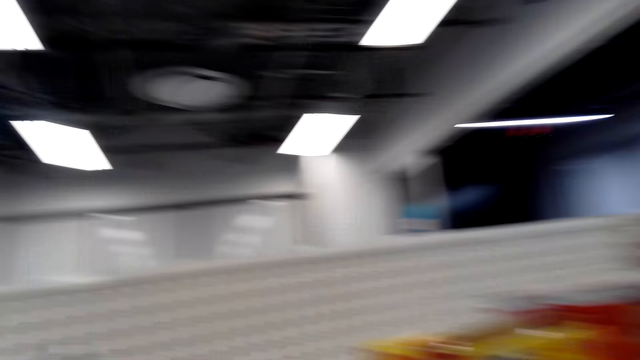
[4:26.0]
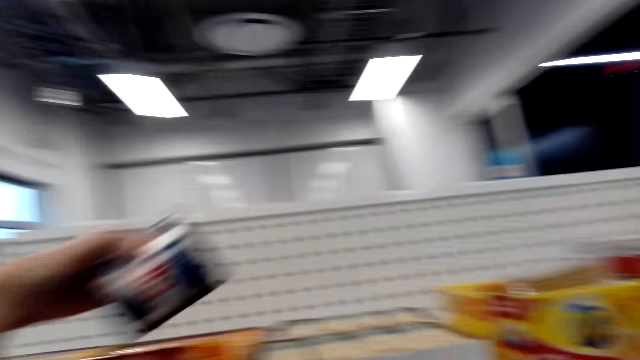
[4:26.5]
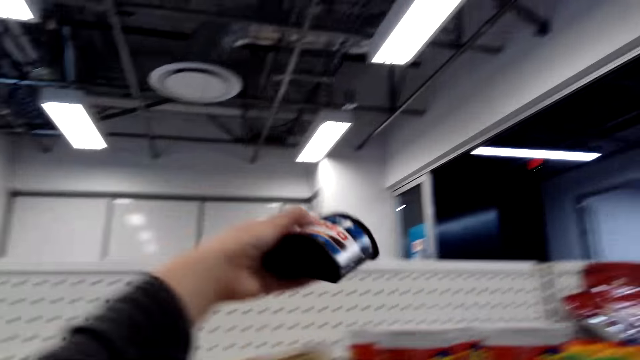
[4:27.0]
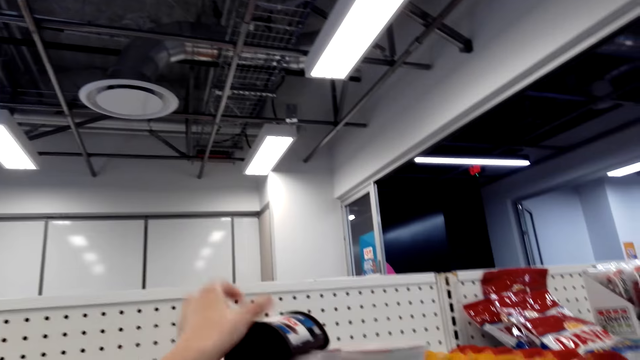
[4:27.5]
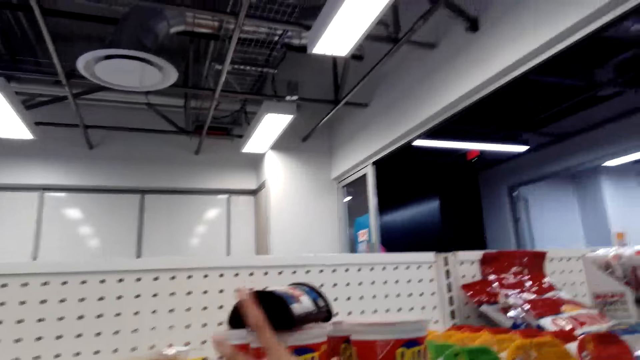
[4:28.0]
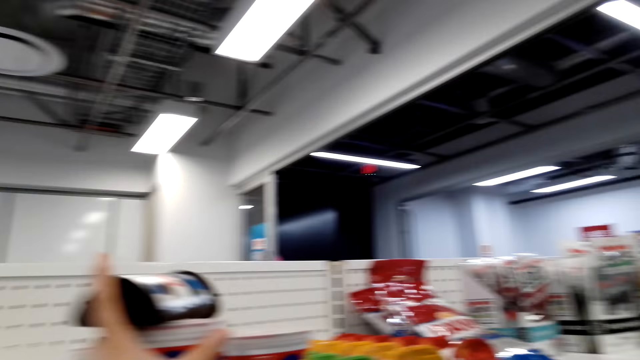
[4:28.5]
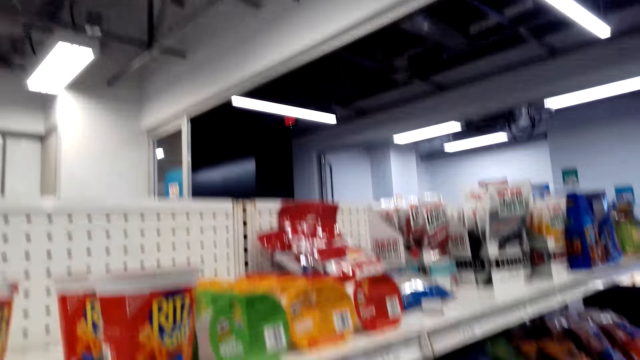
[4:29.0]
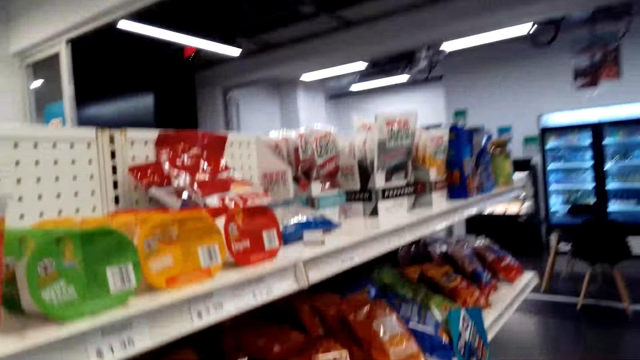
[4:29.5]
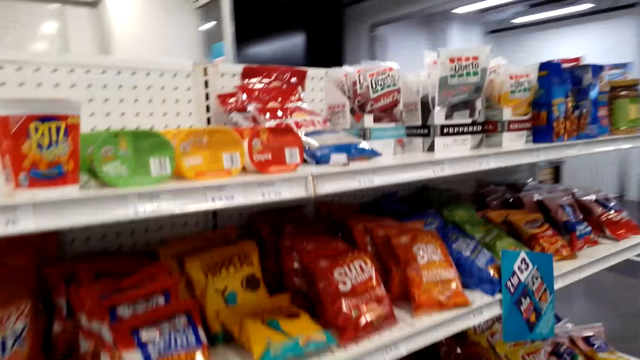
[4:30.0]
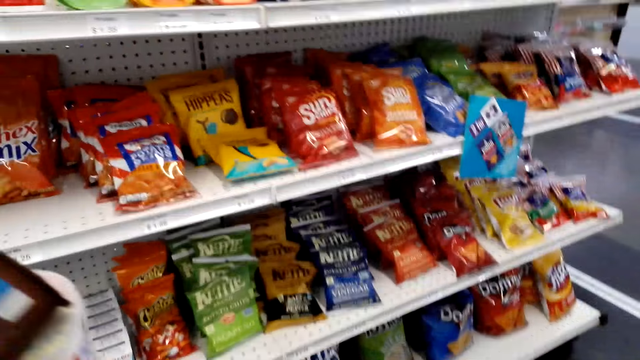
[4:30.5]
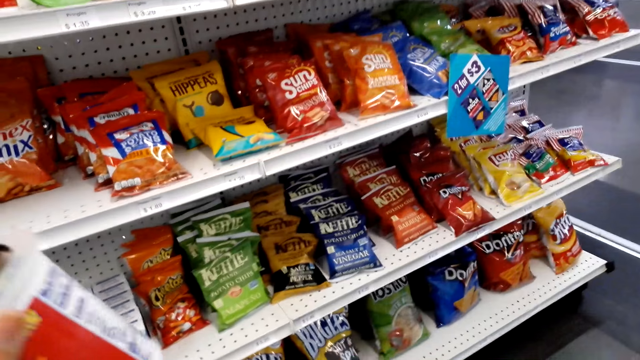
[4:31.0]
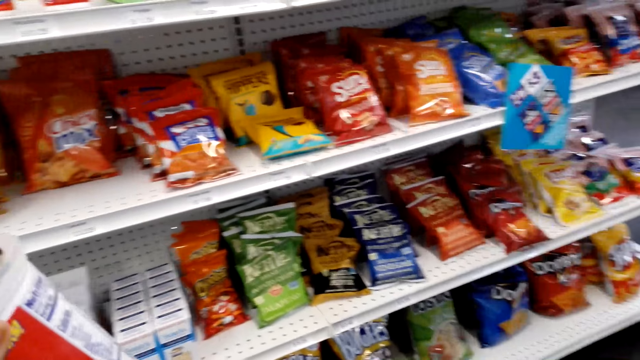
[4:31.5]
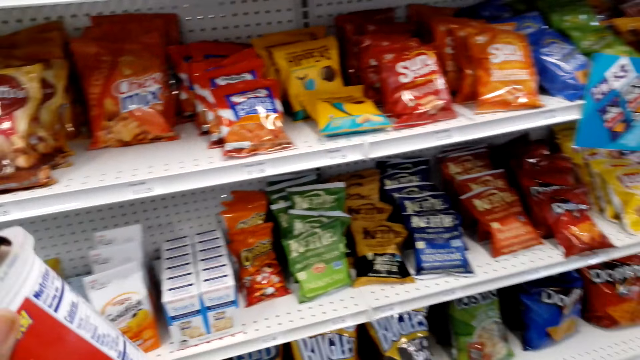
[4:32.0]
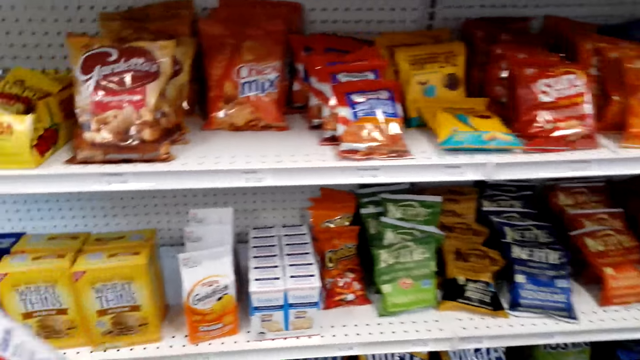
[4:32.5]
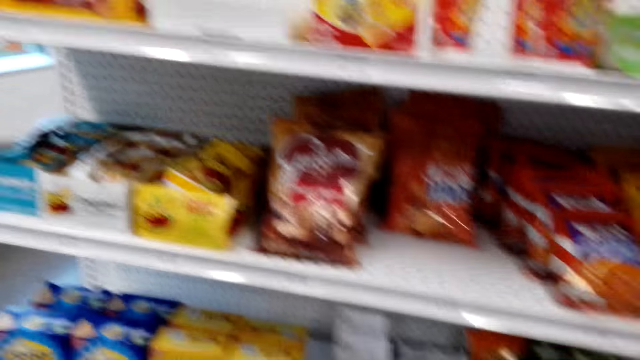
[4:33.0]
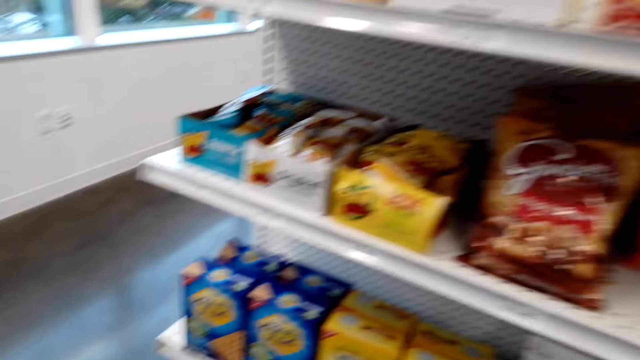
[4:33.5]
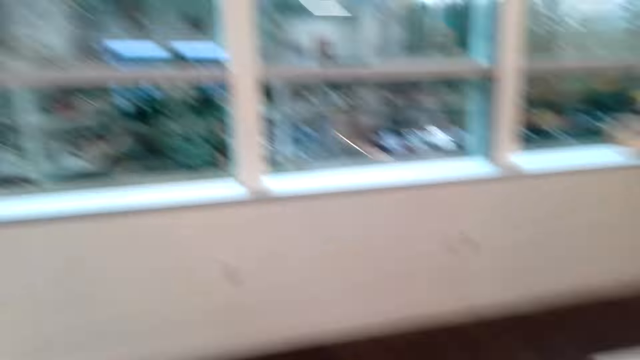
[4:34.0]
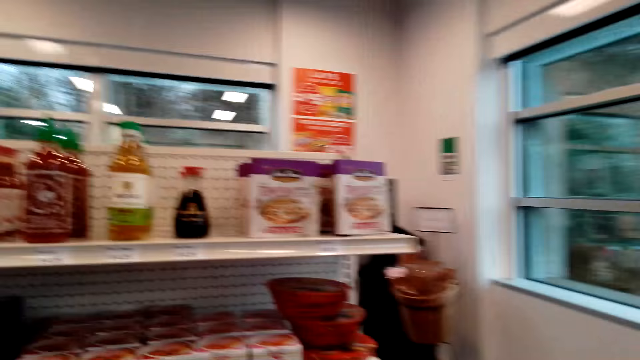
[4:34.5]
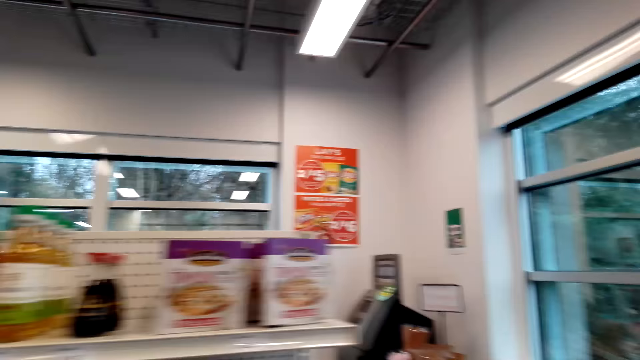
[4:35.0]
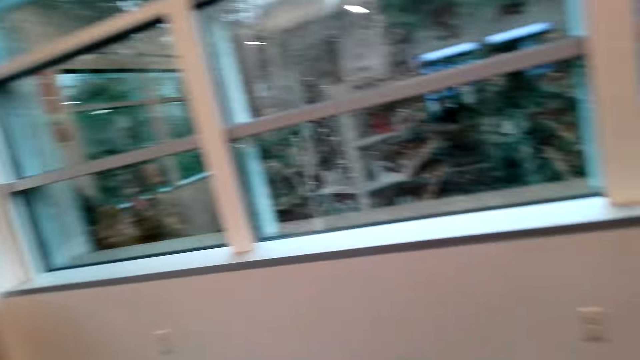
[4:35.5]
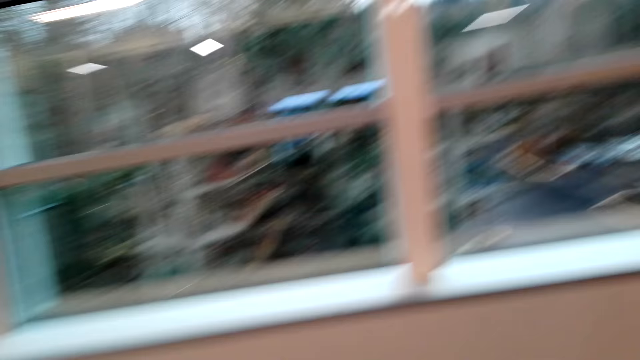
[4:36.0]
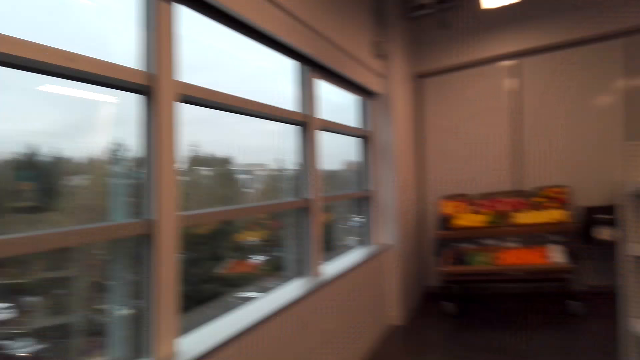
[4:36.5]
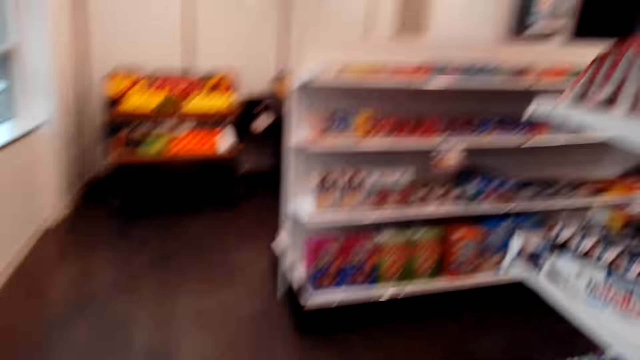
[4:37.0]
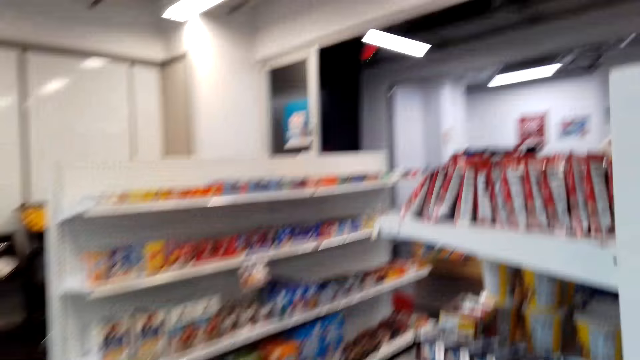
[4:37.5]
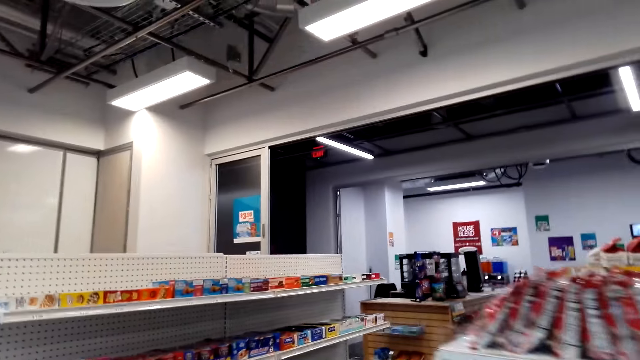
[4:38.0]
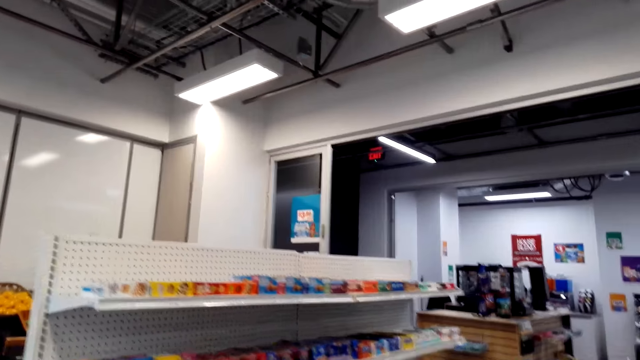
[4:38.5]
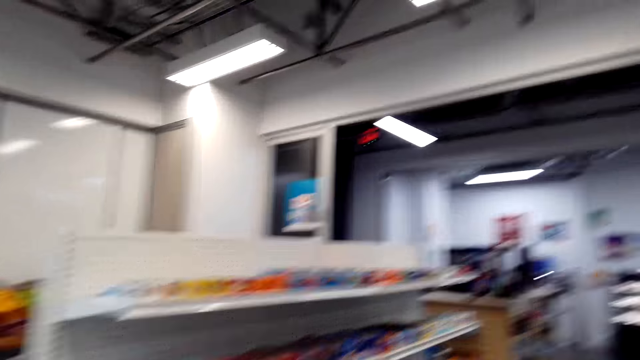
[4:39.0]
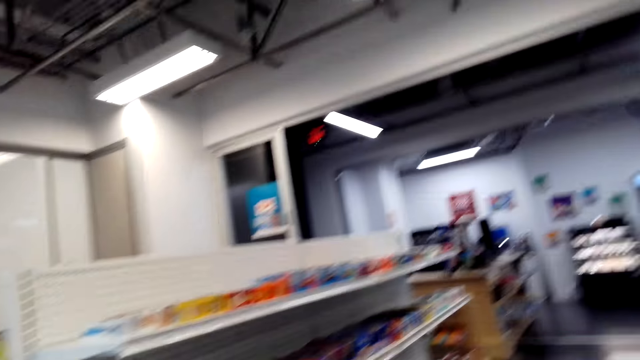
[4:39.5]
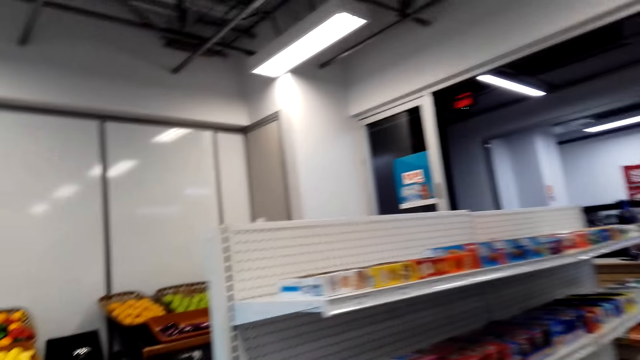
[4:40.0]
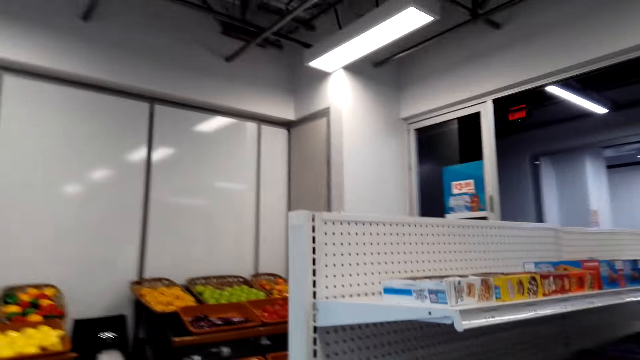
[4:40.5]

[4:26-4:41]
The camera wearer puts the packet of Nutella on top of the crackers. They pick the crackers from the shelf. They look at the products on the shelf. They turn, look around, turn around, walk around and look around.

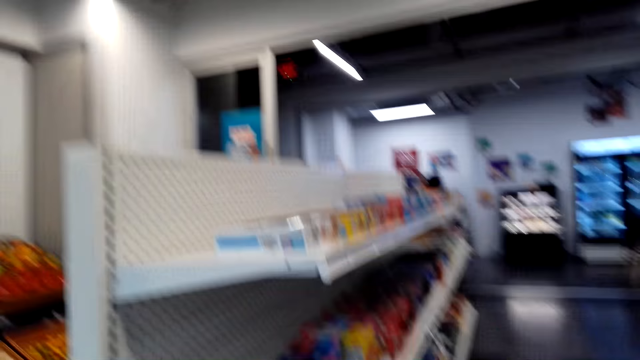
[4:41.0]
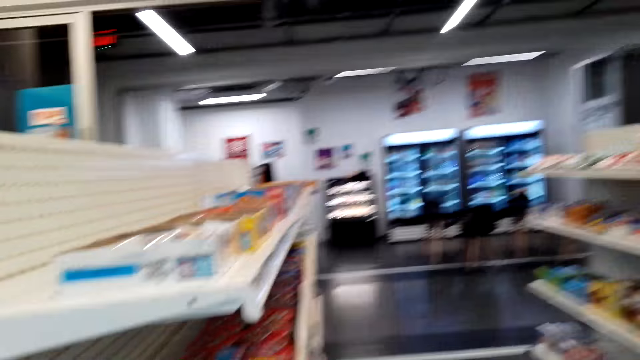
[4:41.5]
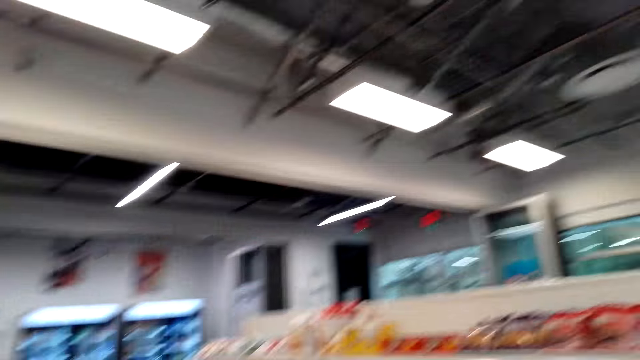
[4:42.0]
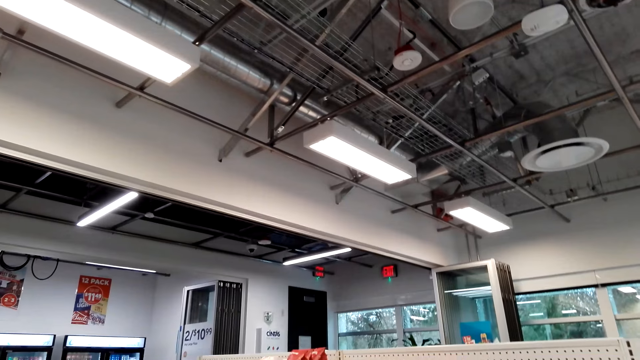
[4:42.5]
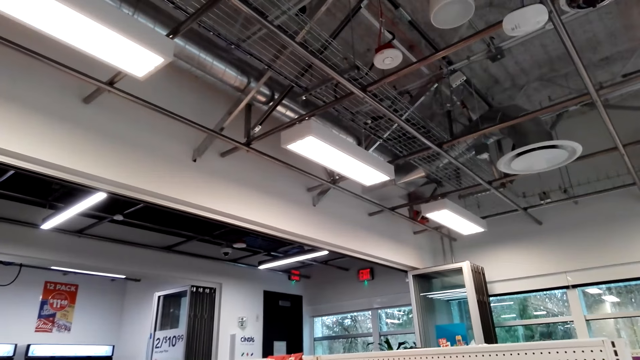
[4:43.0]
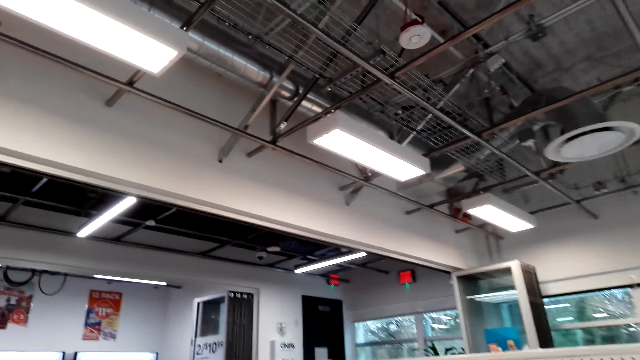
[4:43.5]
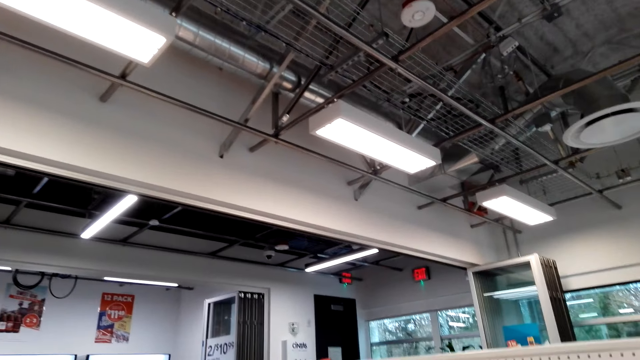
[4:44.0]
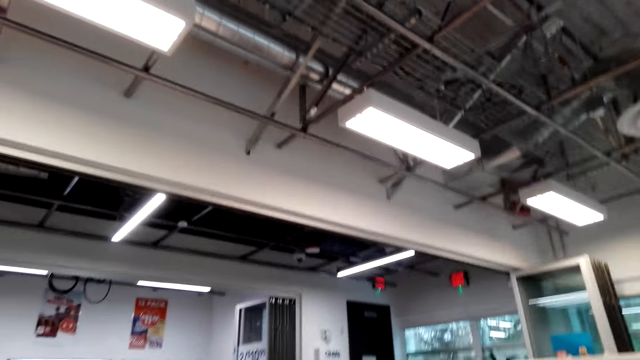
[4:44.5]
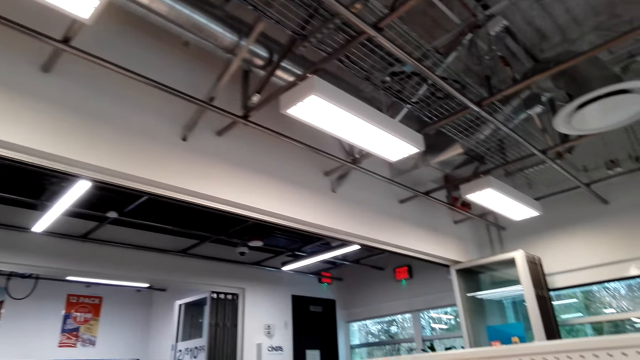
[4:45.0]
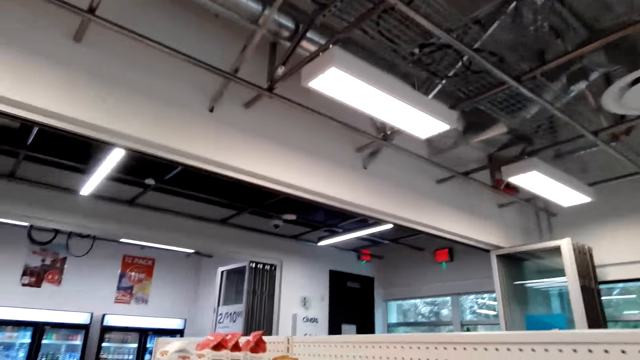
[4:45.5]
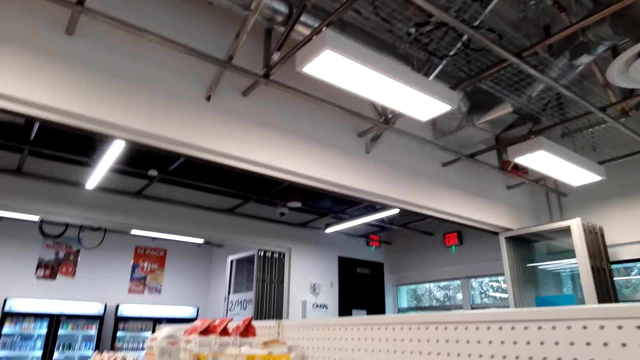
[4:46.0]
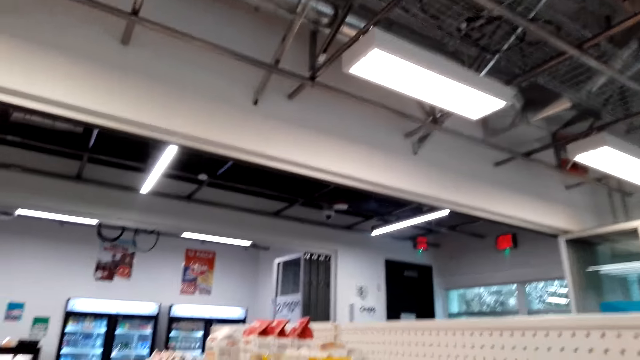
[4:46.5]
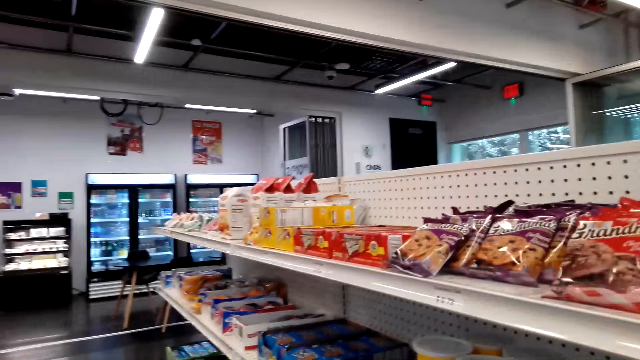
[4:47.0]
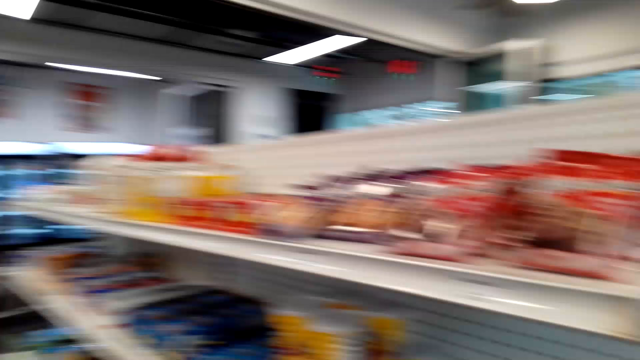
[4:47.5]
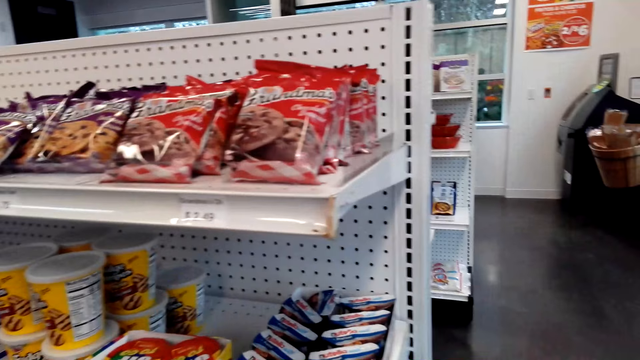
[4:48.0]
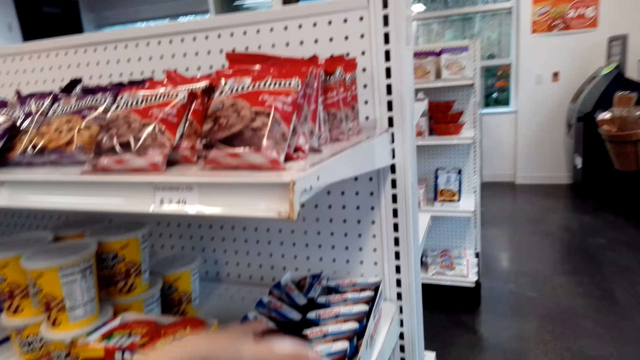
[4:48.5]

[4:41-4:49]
The camera wearer looks at the products on the shelf.
